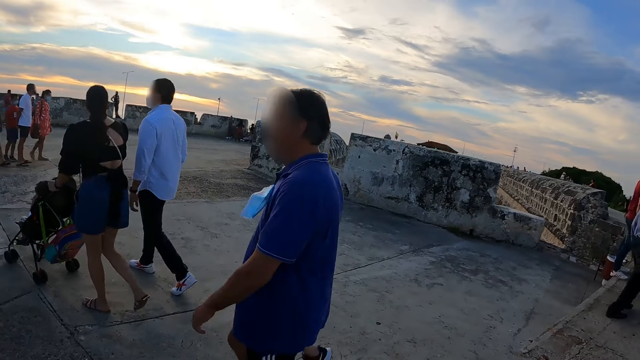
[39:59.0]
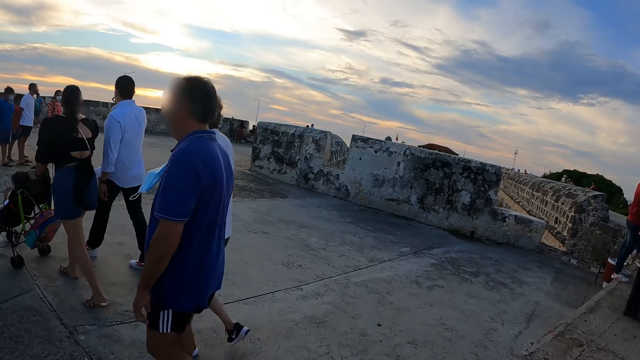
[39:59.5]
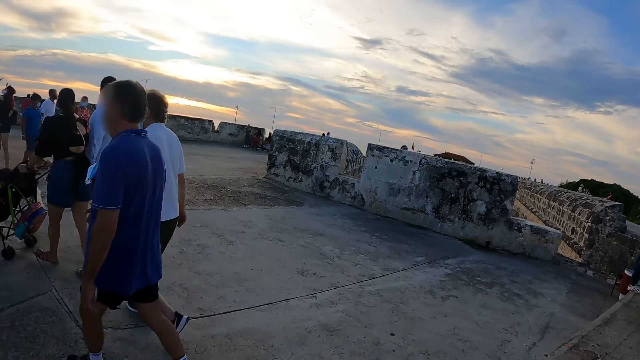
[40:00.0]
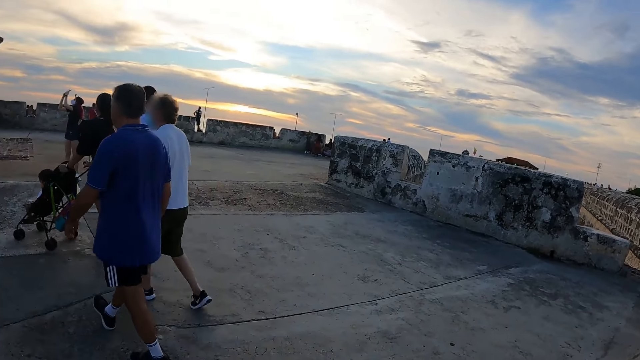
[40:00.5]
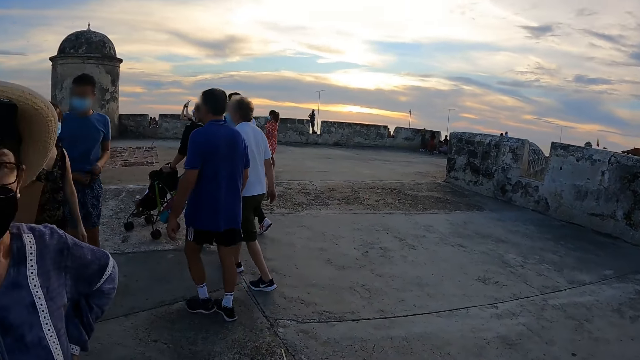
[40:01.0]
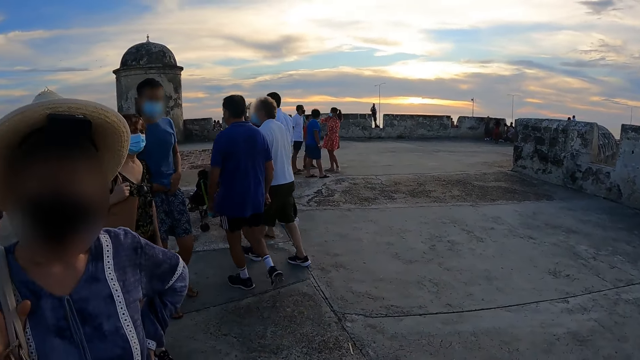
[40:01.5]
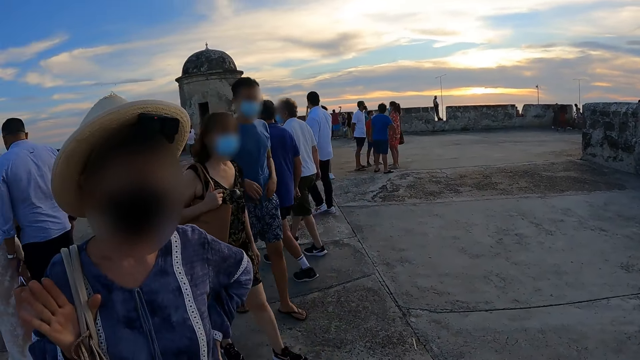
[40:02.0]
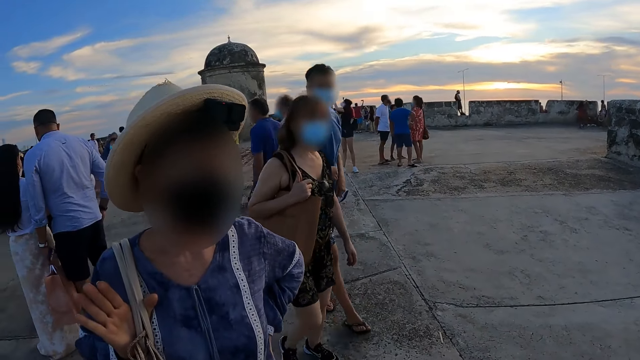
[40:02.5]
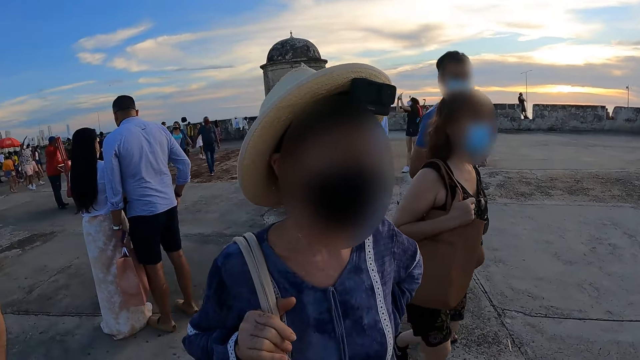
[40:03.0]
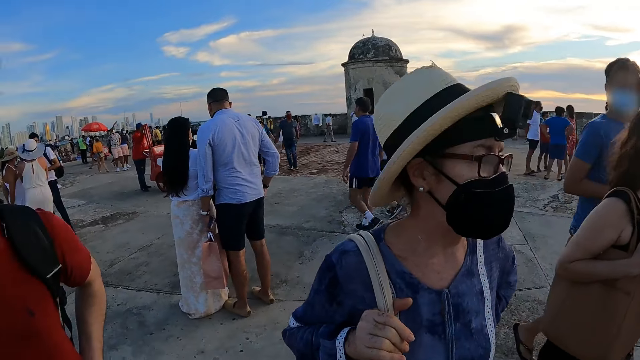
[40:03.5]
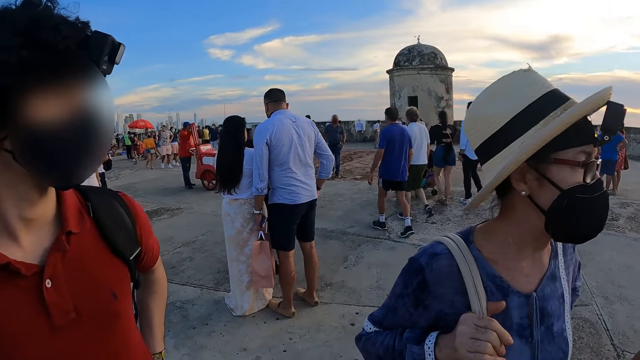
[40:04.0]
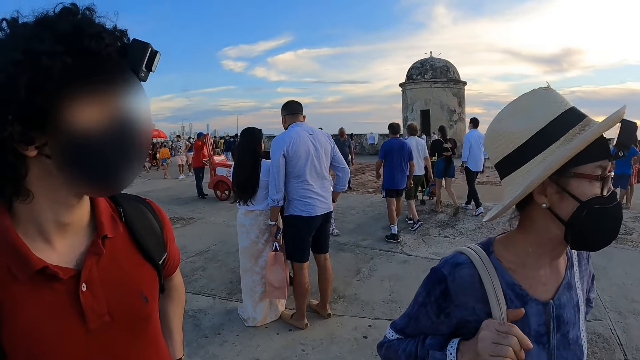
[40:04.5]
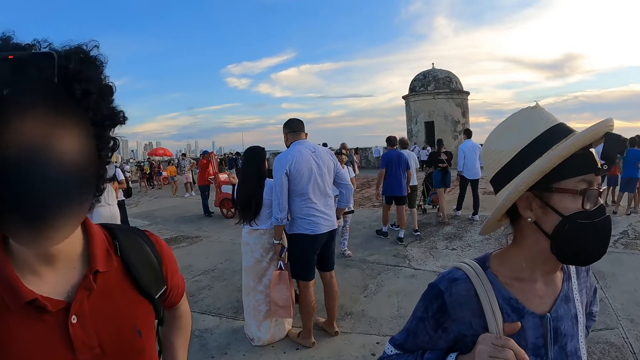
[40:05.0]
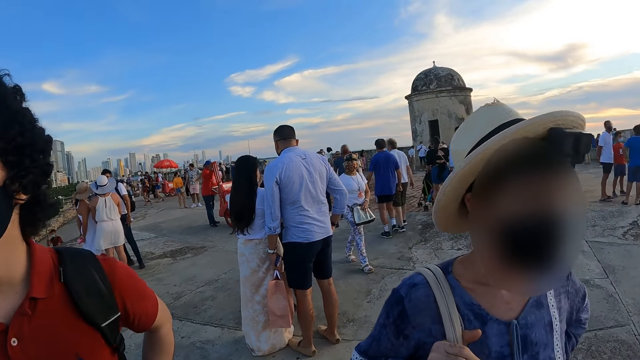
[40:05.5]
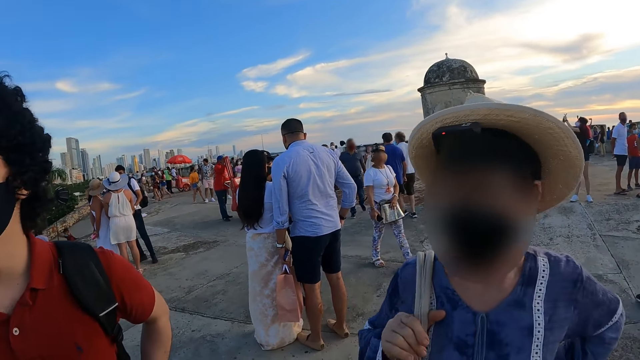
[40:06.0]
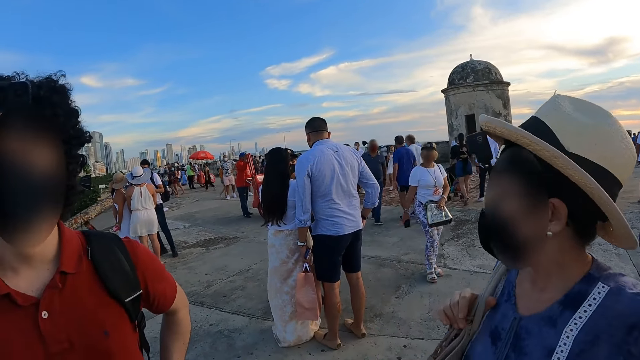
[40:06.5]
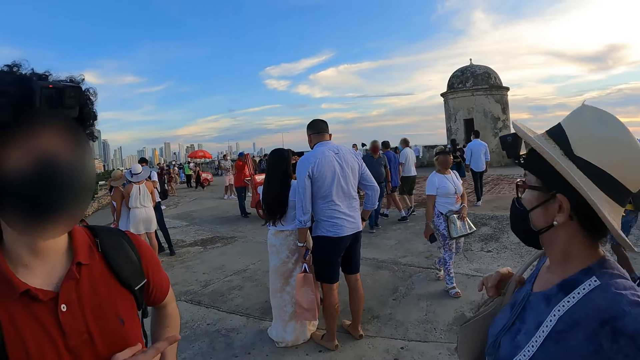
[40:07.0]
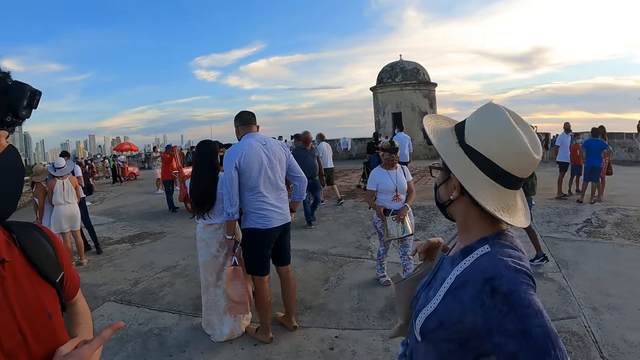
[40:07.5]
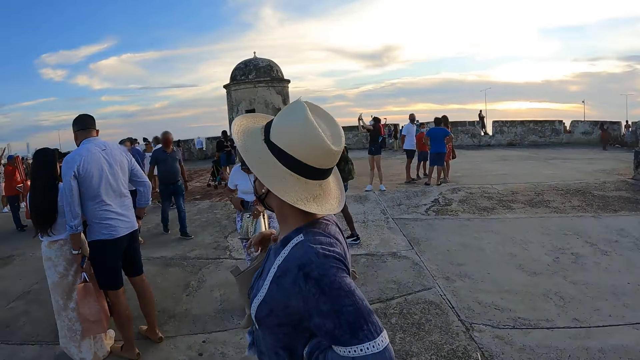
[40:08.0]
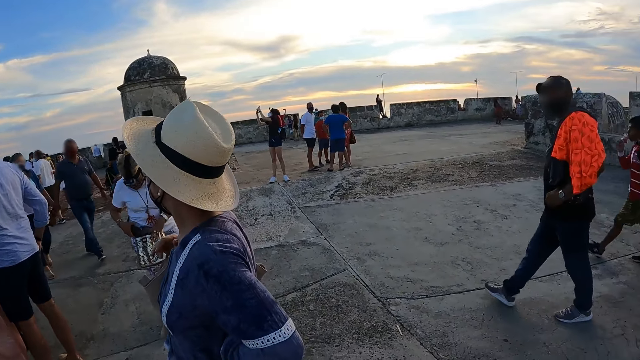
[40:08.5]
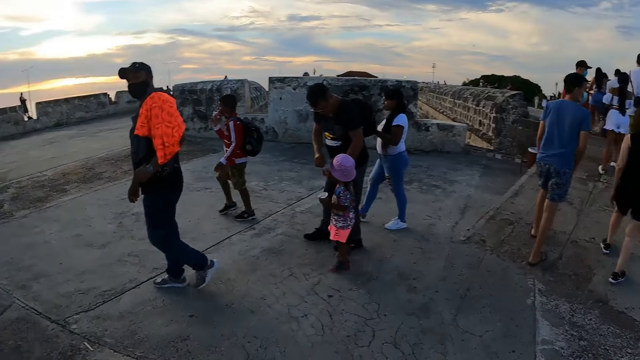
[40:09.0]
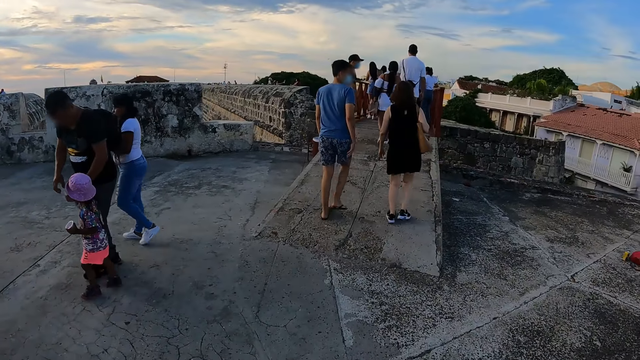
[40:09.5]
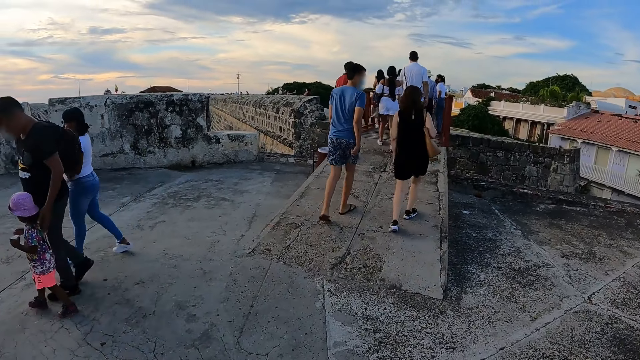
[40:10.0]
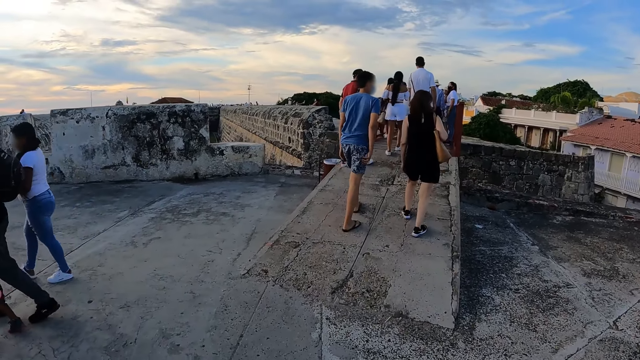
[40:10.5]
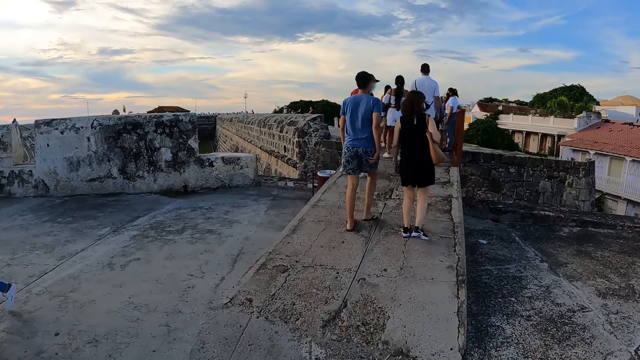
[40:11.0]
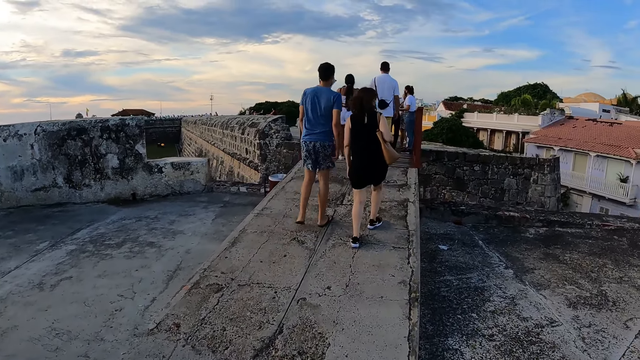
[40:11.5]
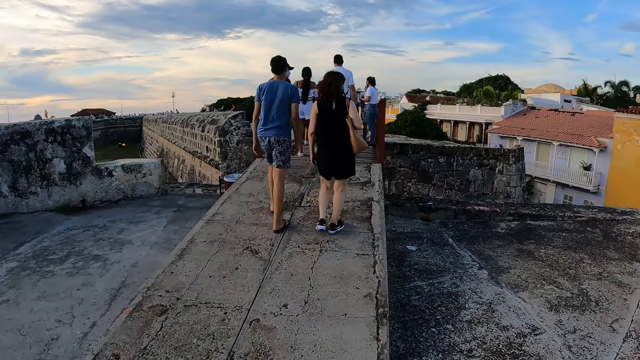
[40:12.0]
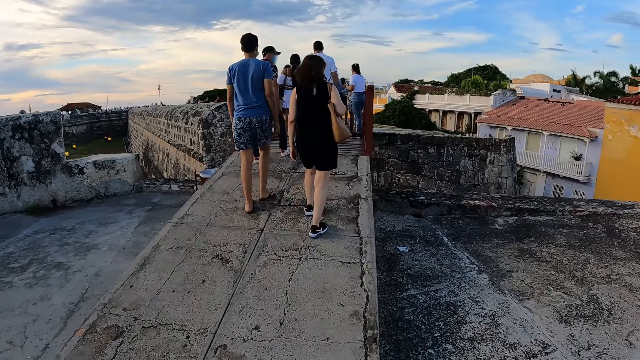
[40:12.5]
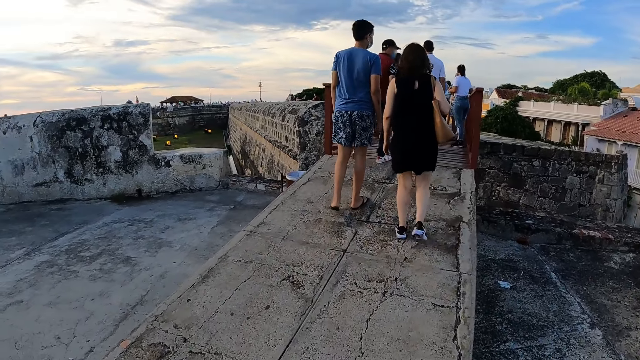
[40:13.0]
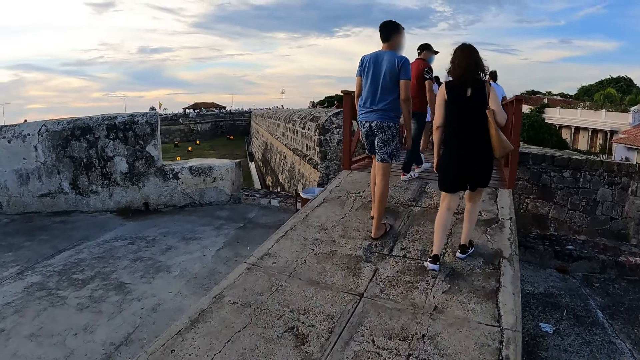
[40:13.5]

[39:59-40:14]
A woman gesticulates with her right hand. A man gesticulates with his right hand. The camera wearer looks around the bridge. They walk on the bridge.

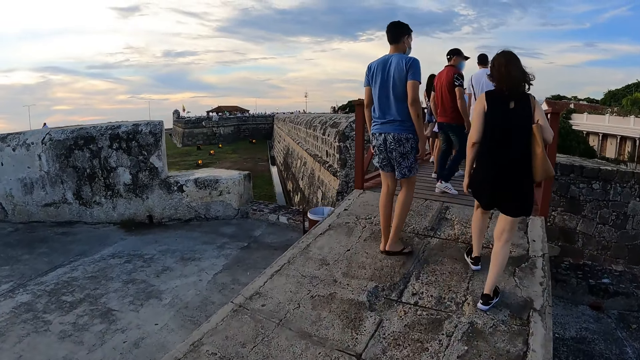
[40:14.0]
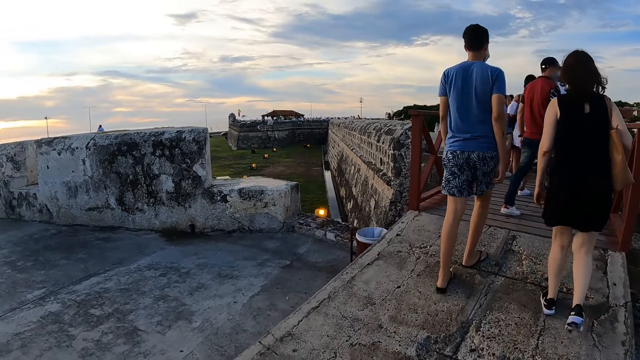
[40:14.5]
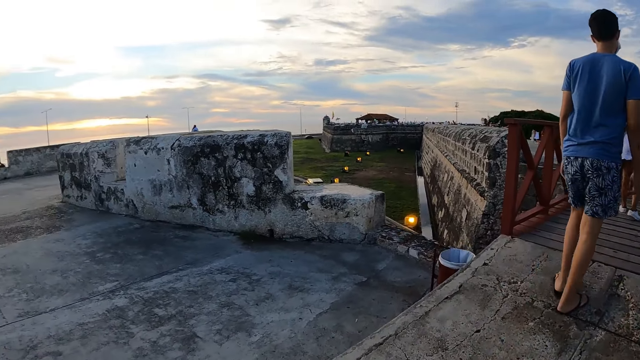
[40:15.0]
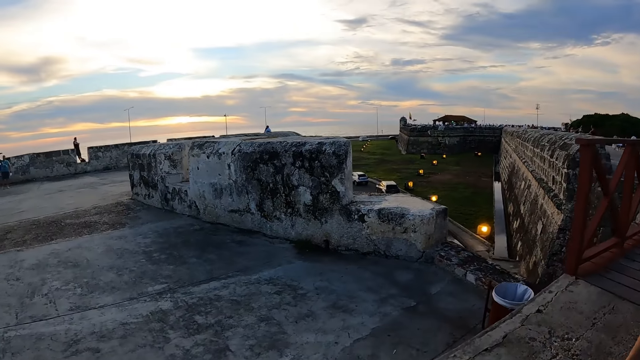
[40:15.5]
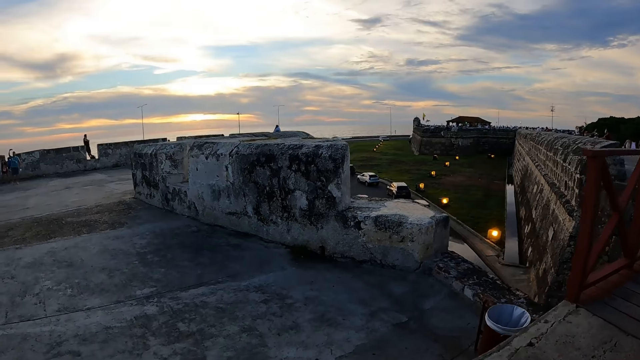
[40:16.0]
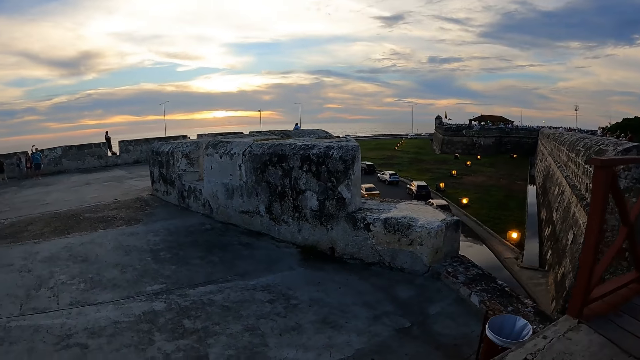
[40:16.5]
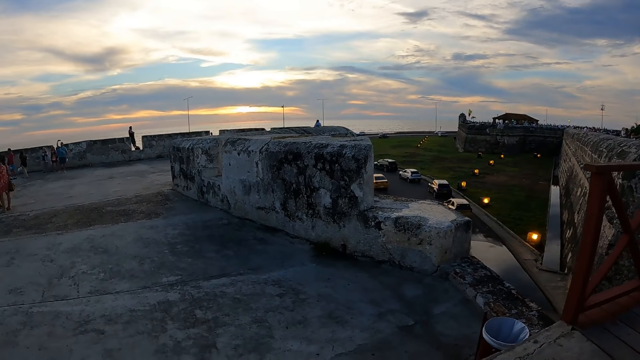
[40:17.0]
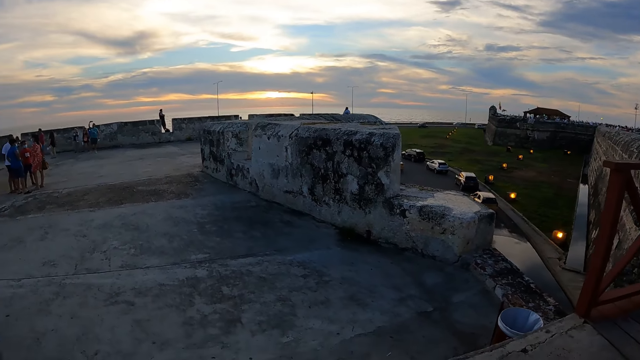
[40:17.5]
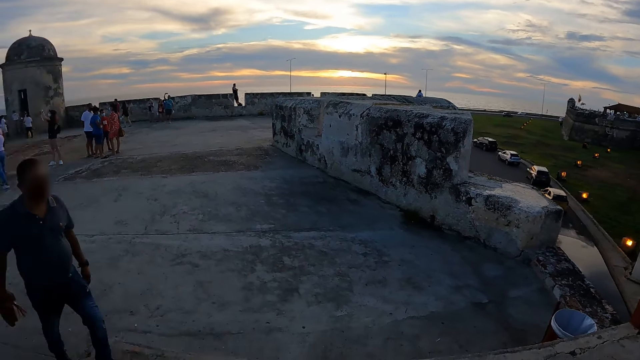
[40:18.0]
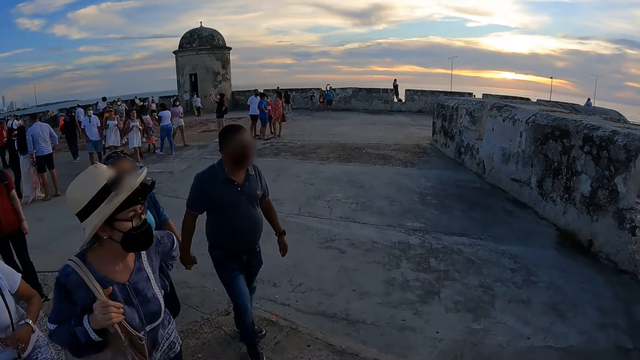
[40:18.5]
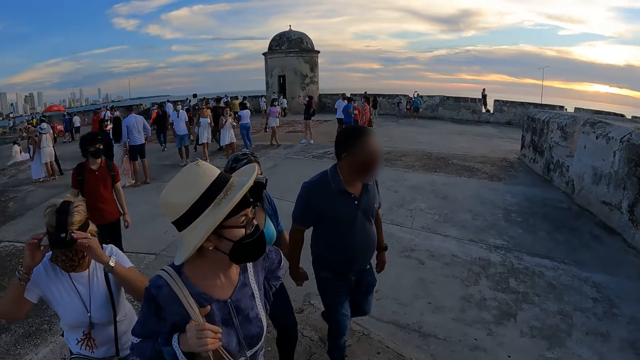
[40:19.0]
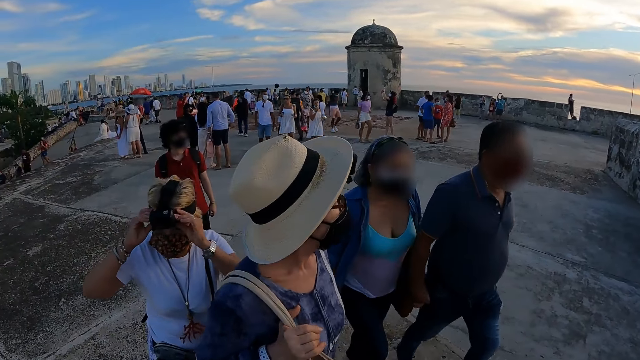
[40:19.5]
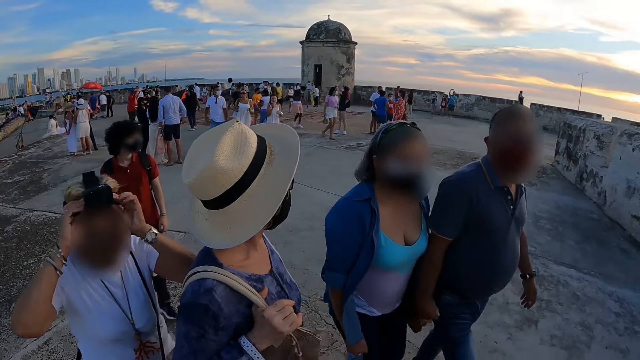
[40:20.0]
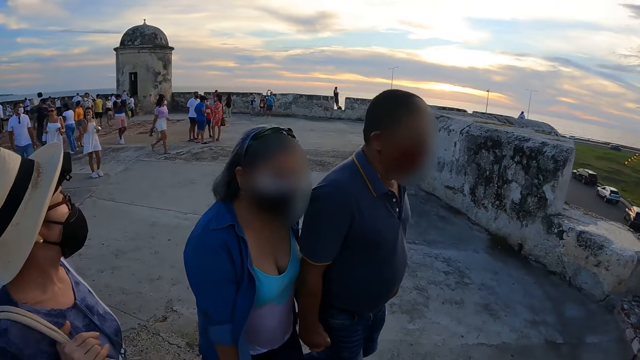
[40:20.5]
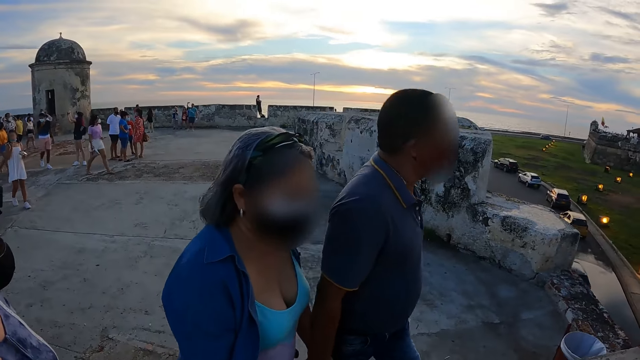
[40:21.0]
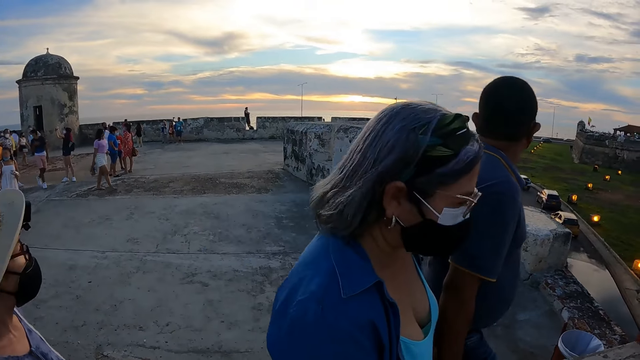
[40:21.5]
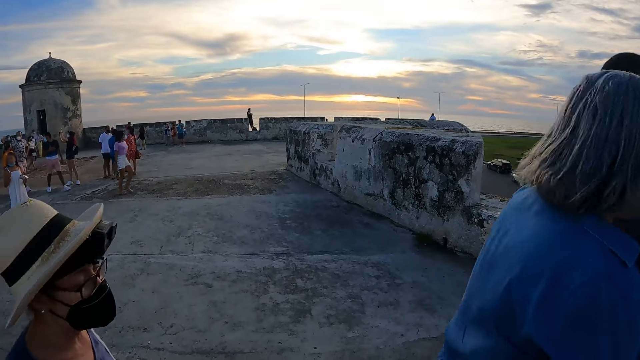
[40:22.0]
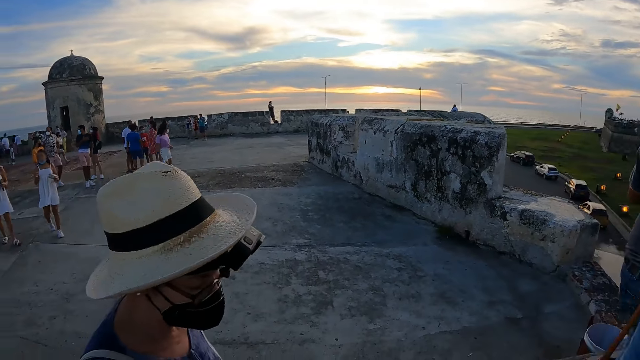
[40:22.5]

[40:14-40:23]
A woman, another woman and a man walk over the bridge. The other woman adjusts a camera on her head with both hands. The camera wearer looks around the bridge.
